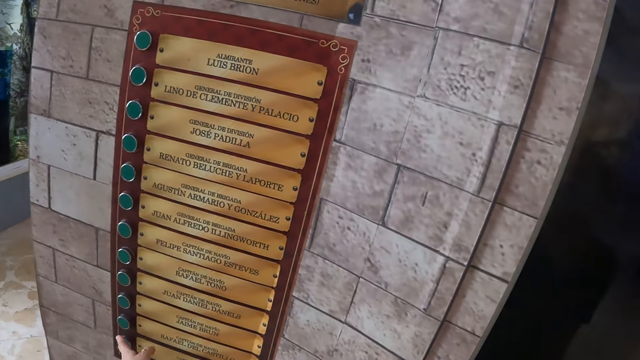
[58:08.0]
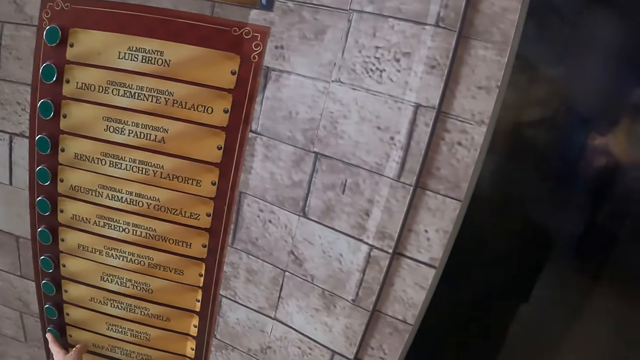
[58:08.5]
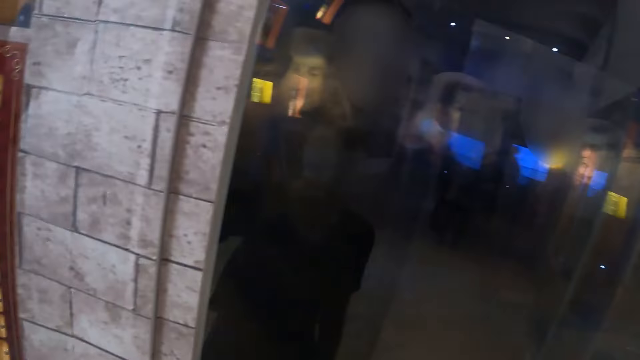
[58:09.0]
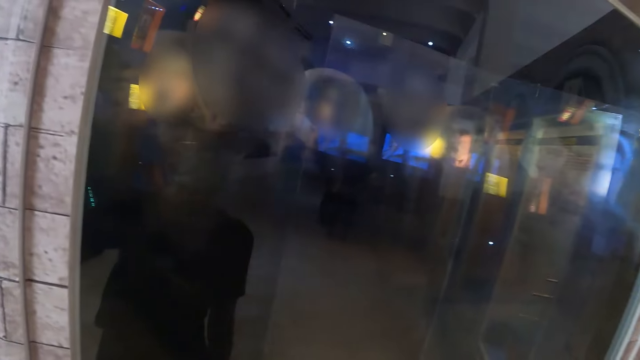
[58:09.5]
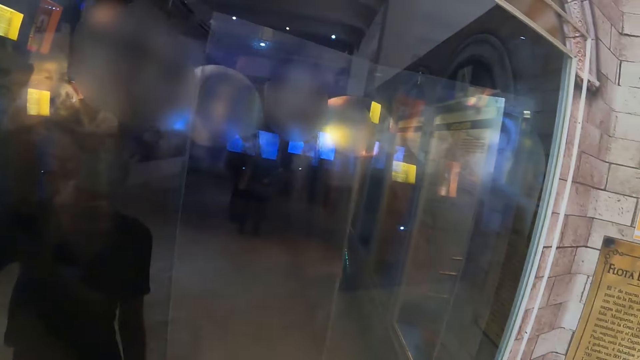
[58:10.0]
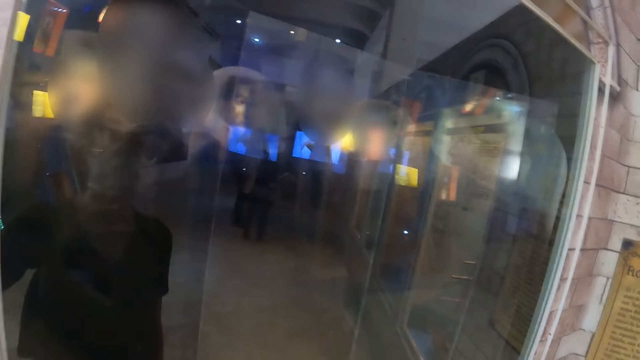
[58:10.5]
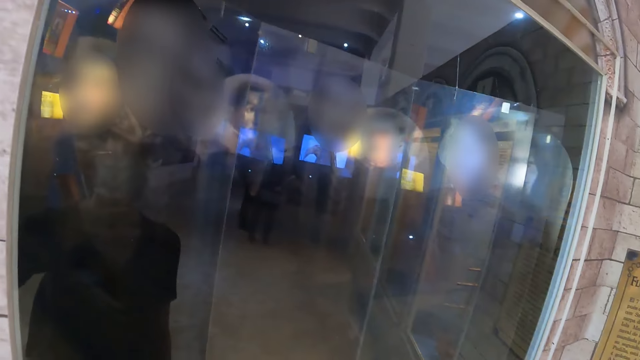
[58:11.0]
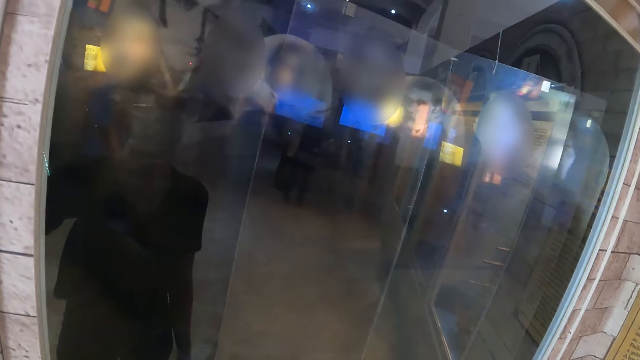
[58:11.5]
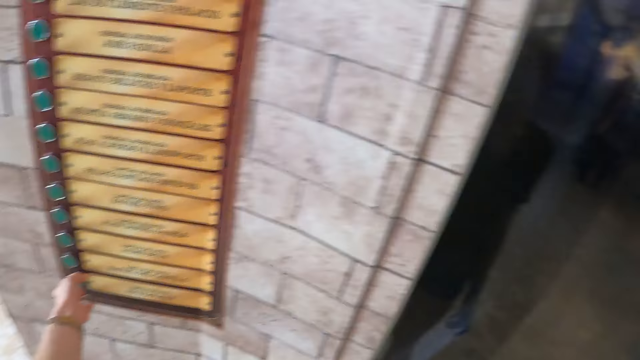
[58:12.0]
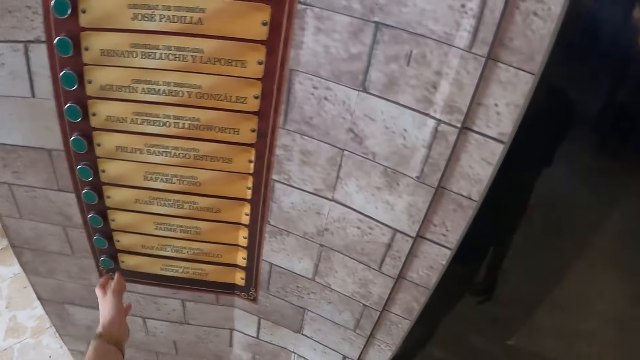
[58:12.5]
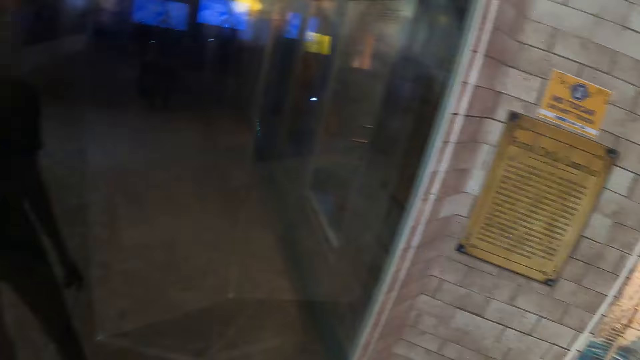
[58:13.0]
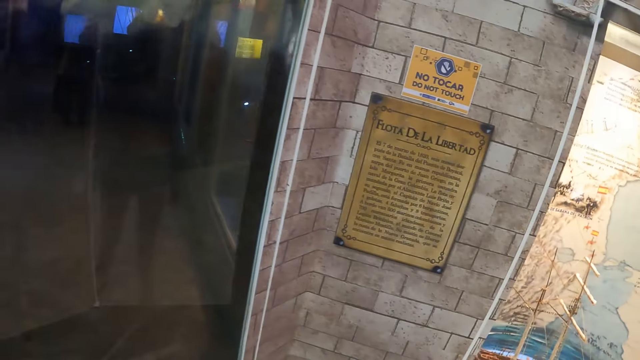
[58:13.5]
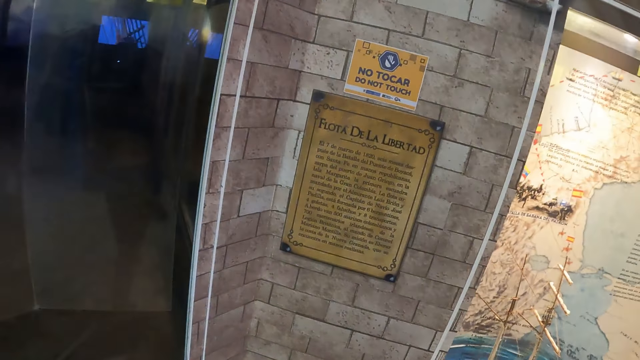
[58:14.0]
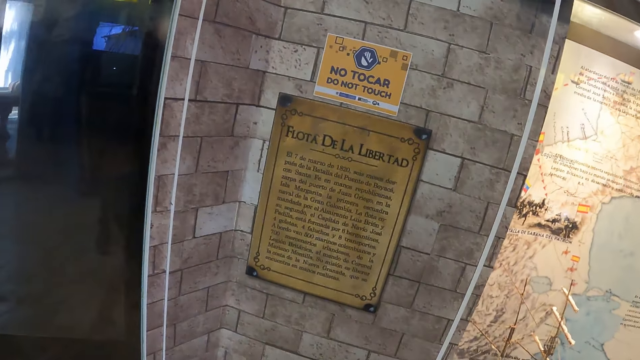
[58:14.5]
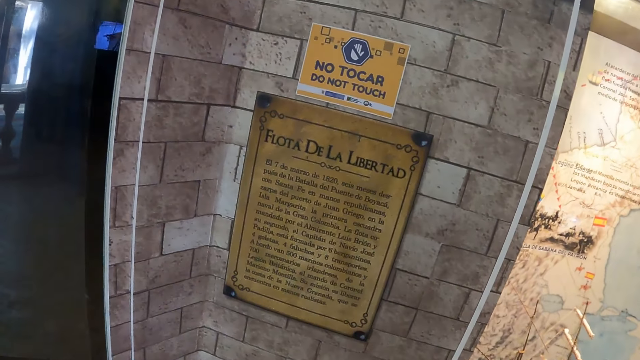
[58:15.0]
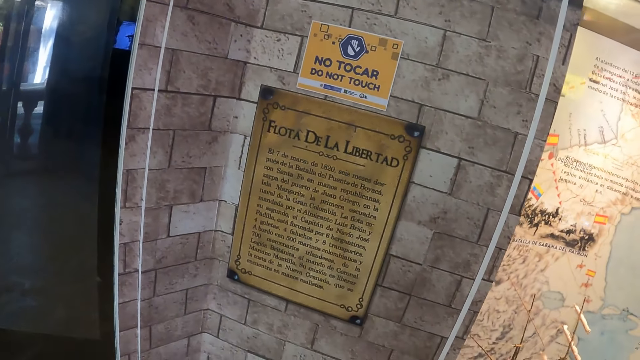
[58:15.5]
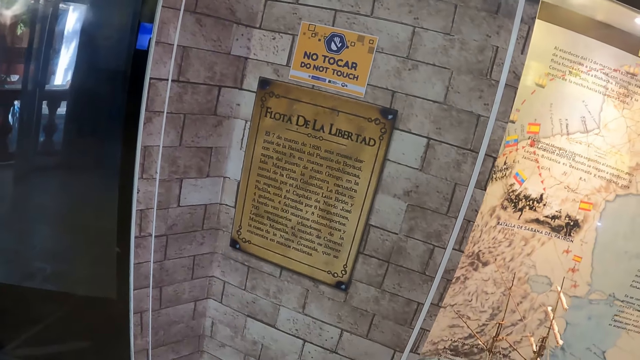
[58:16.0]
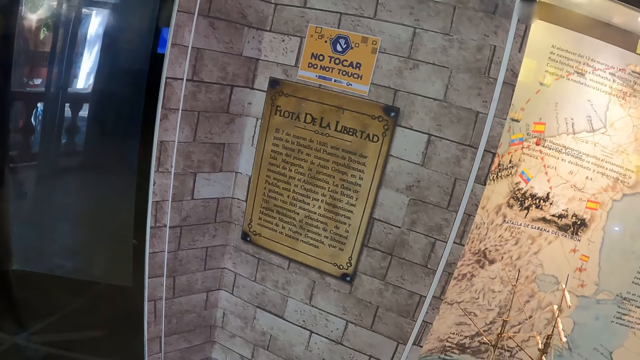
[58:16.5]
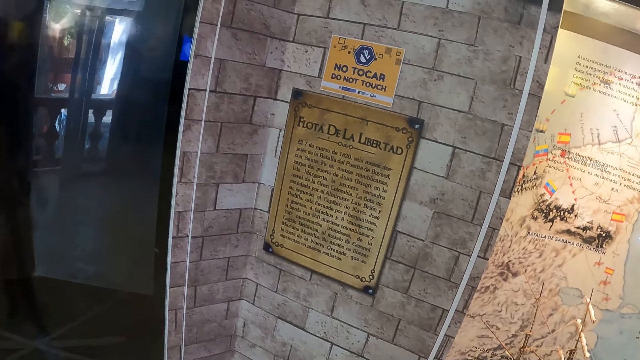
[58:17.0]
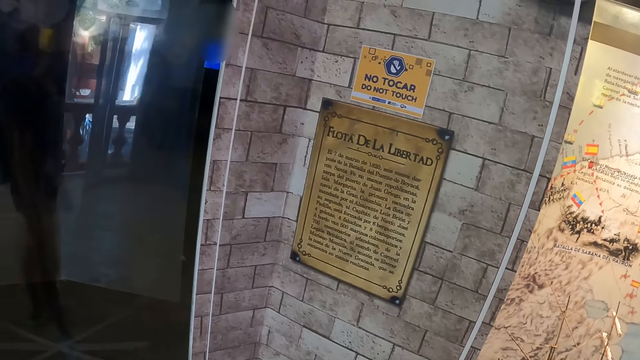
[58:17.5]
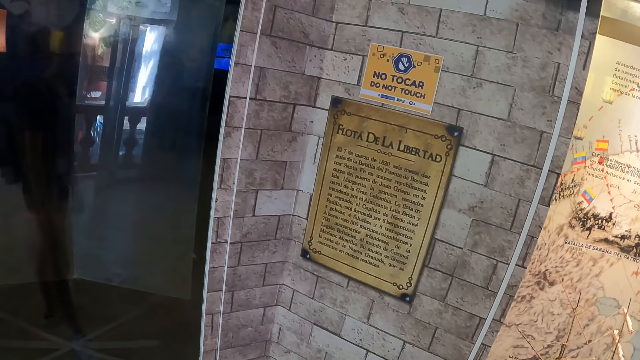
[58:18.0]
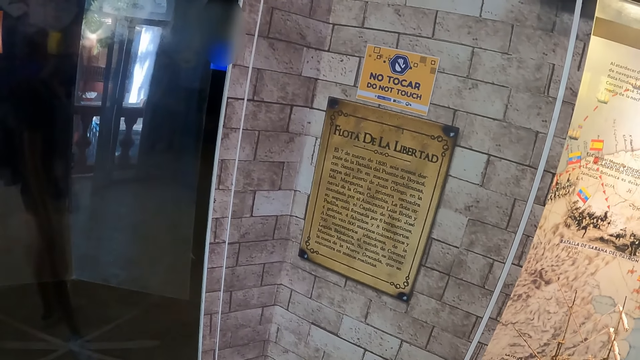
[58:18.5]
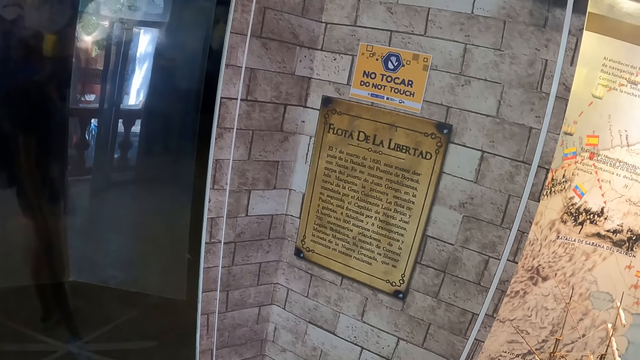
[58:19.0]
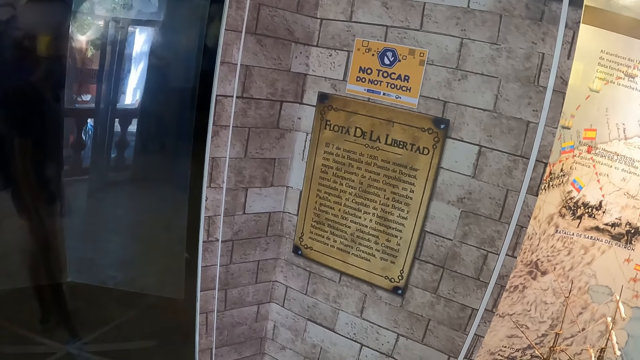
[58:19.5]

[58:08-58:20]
The camera wearer presses a button. They look at the screen. They press the button. They look at the displayed paper on the wall.

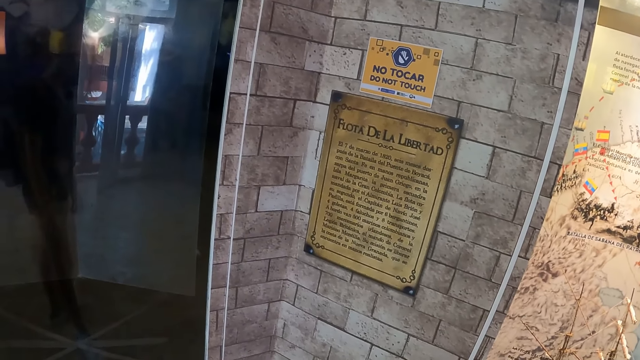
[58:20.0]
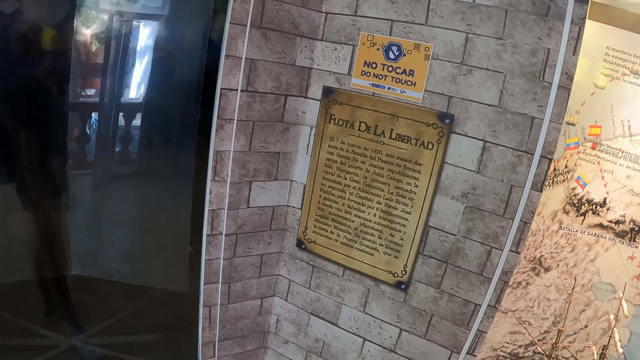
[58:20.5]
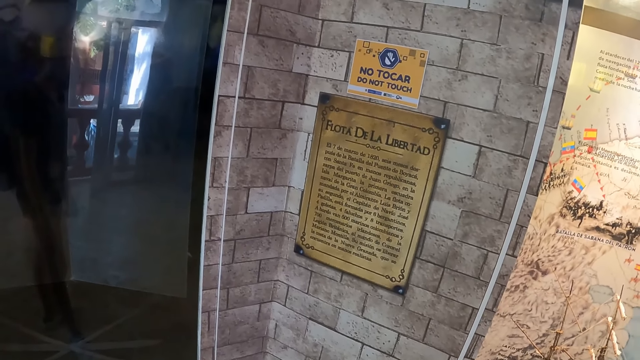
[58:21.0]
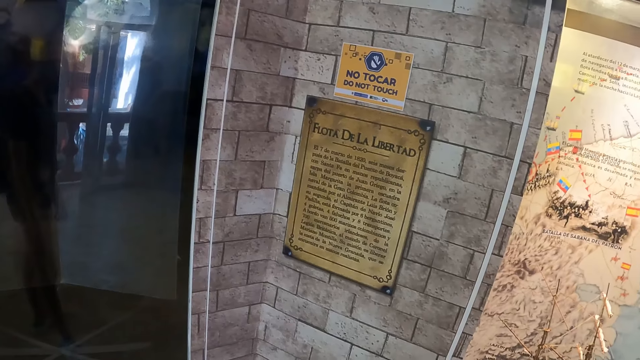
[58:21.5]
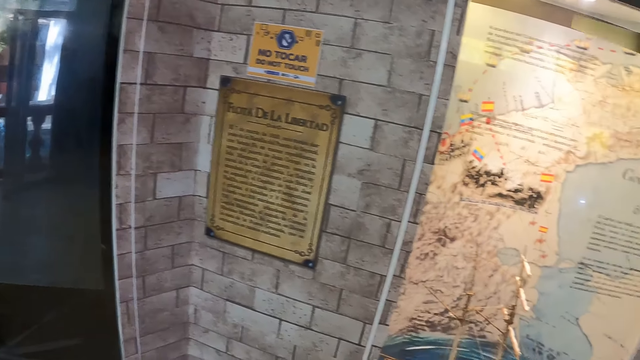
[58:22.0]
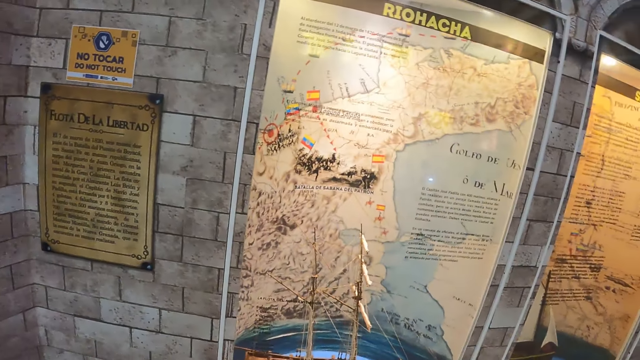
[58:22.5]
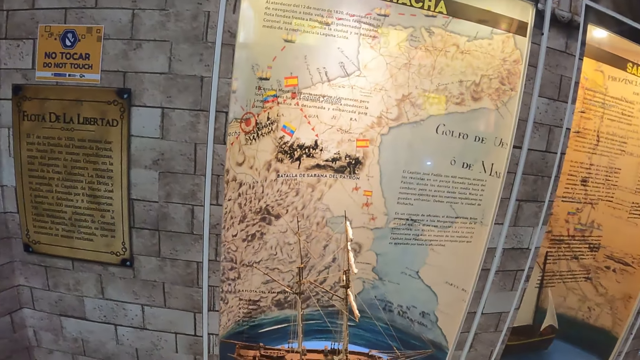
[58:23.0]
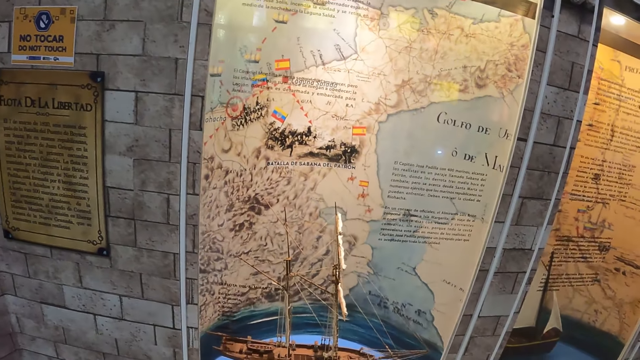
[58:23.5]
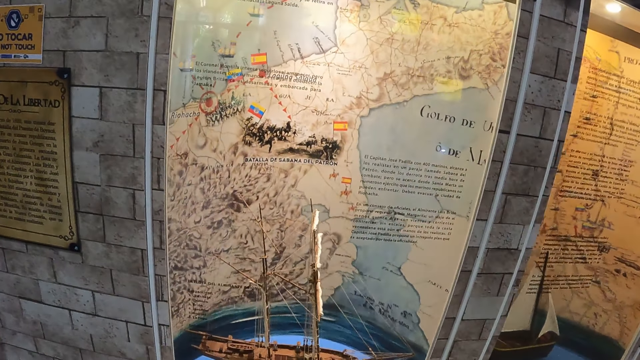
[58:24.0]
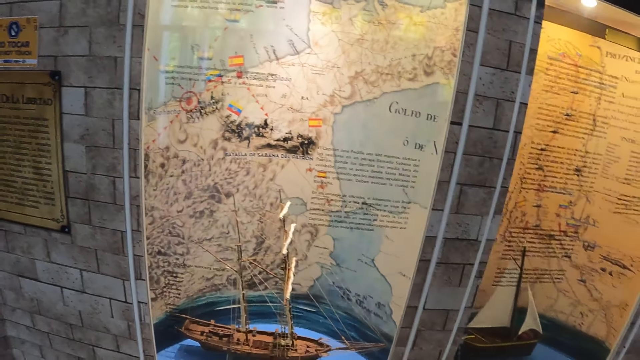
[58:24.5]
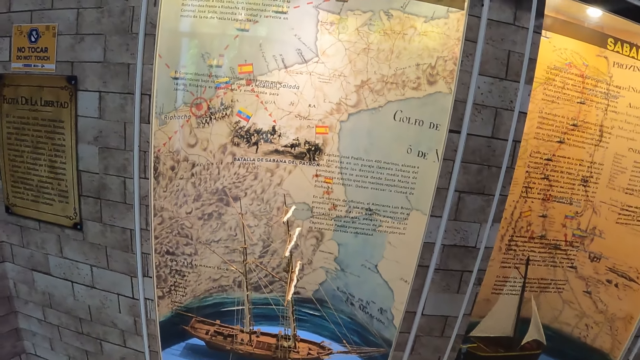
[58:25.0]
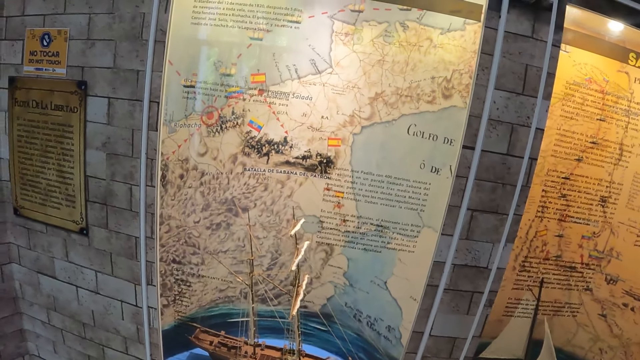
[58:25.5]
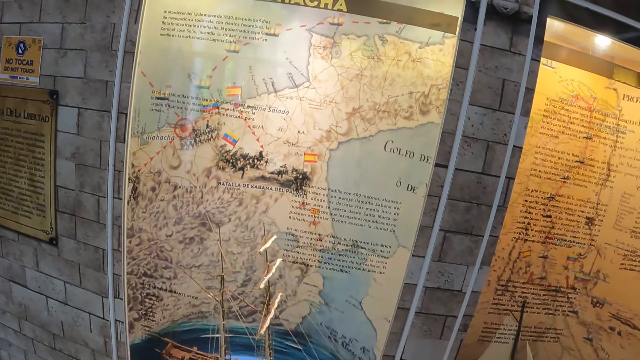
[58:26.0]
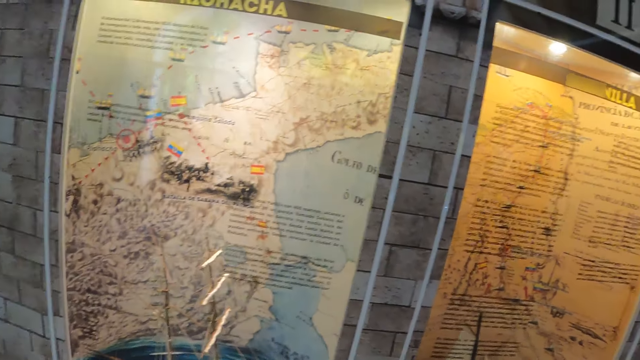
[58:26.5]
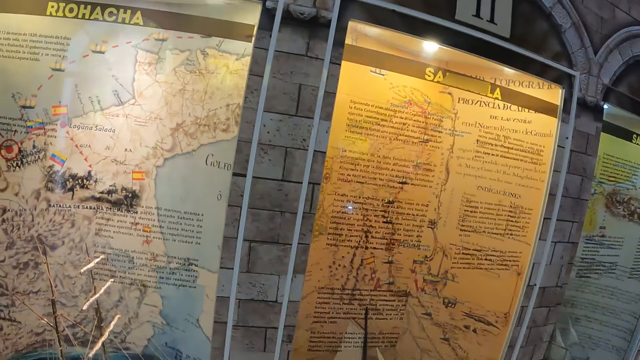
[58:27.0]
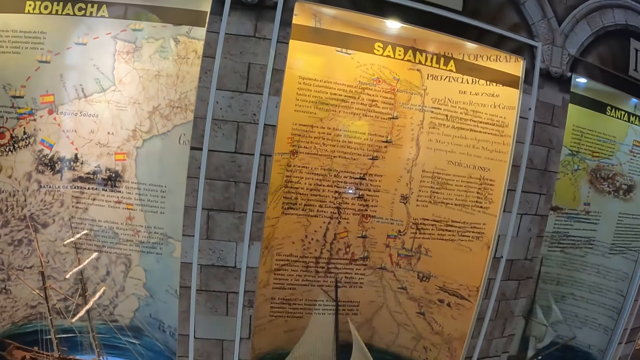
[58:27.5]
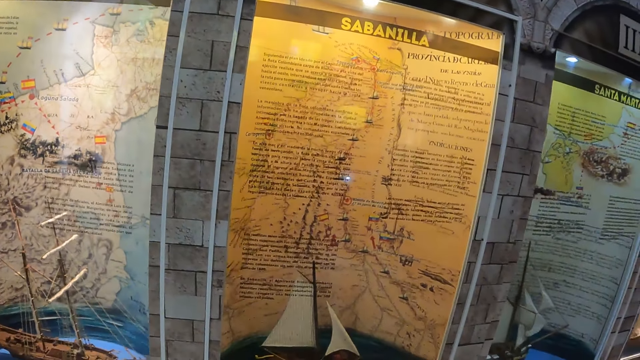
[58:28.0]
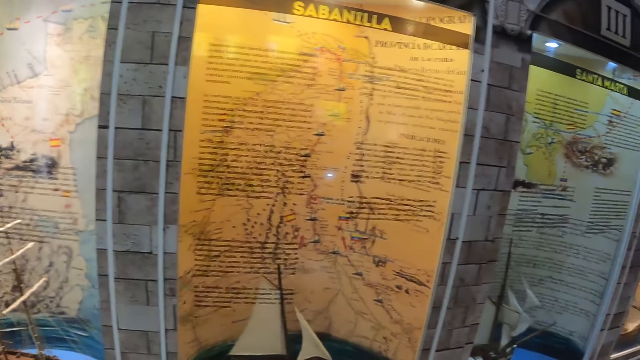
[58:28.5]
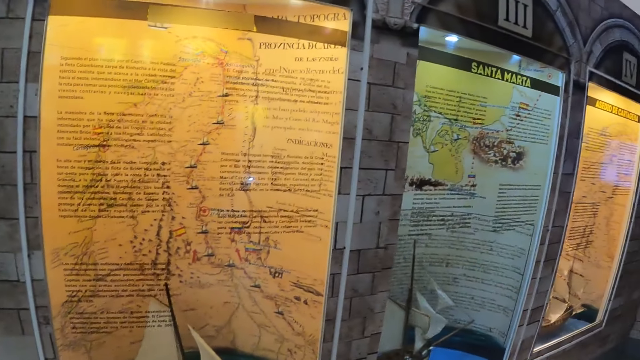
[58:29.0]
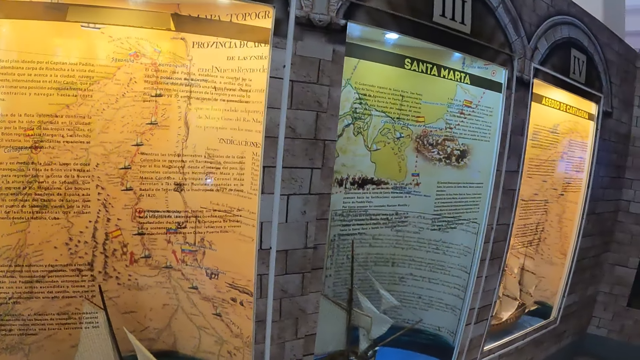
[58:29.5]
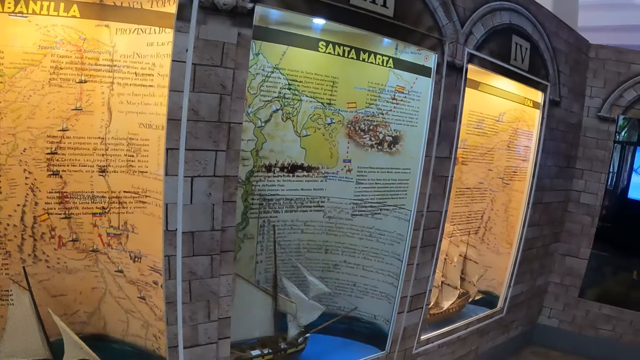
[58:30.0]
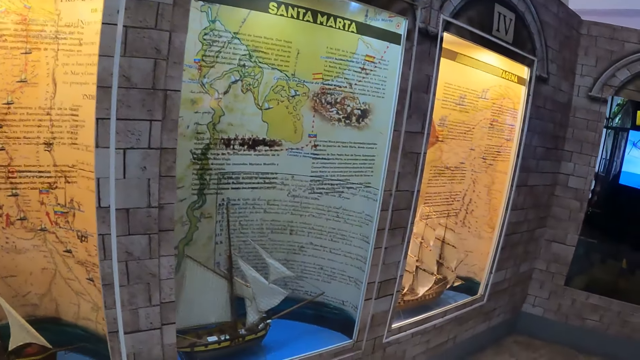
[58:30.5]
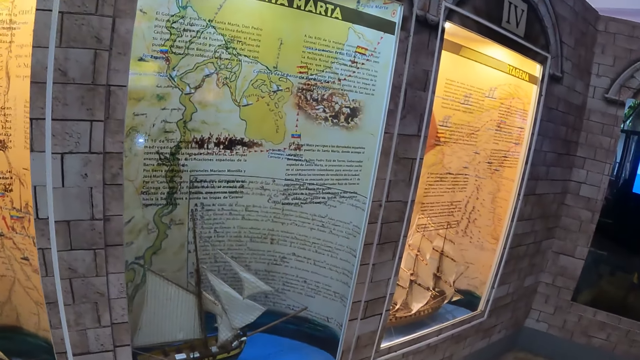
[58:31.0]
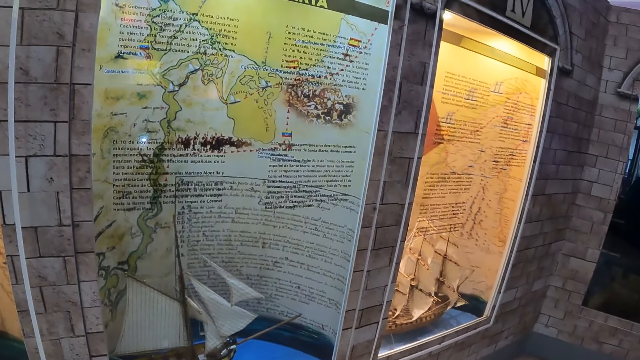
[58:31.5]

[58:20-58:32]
The camera wearer looks at the displayed maps.
